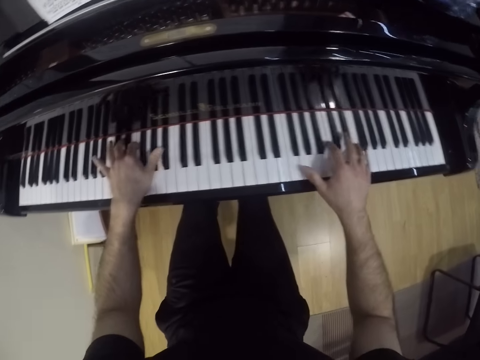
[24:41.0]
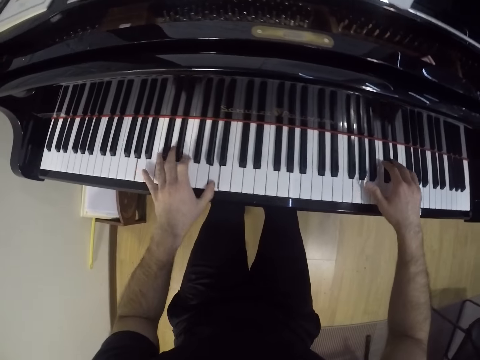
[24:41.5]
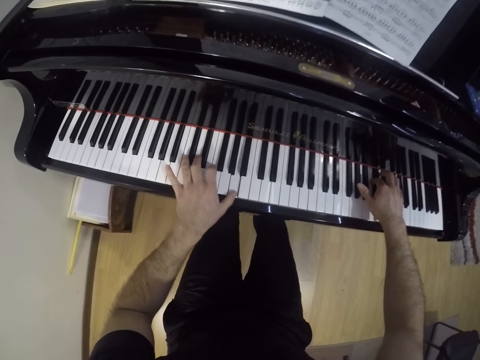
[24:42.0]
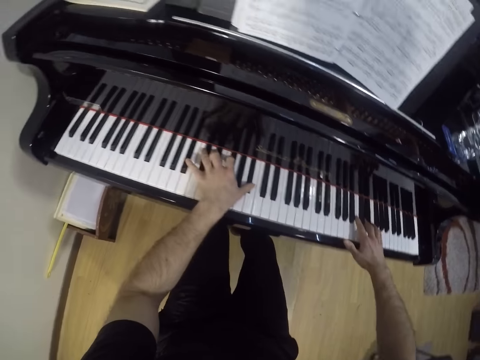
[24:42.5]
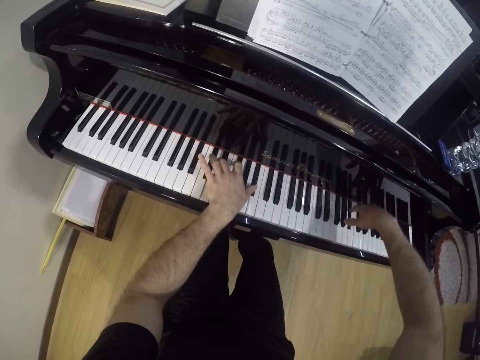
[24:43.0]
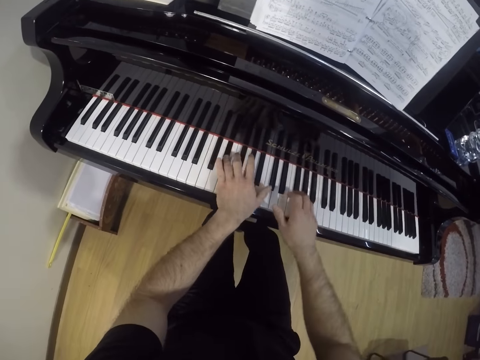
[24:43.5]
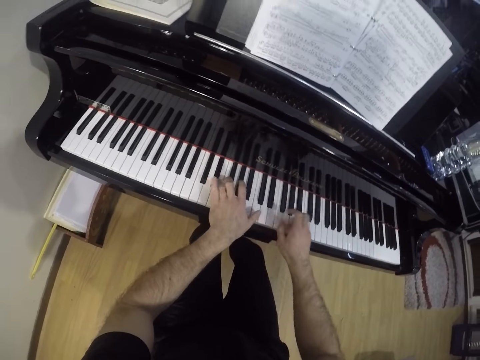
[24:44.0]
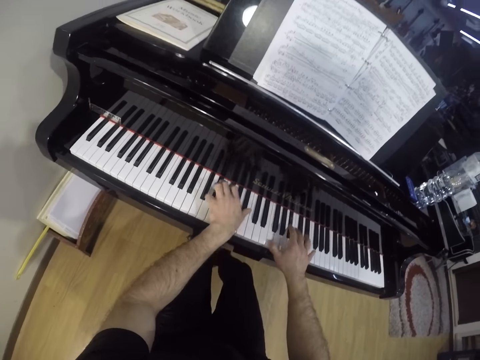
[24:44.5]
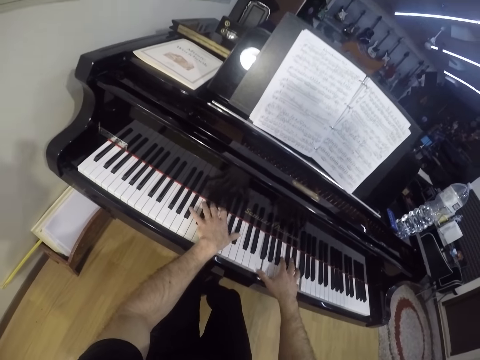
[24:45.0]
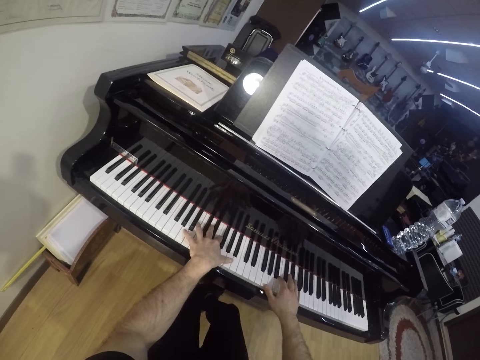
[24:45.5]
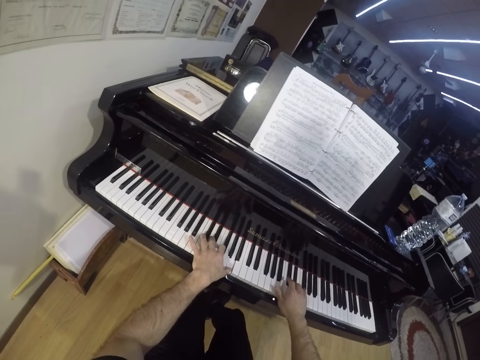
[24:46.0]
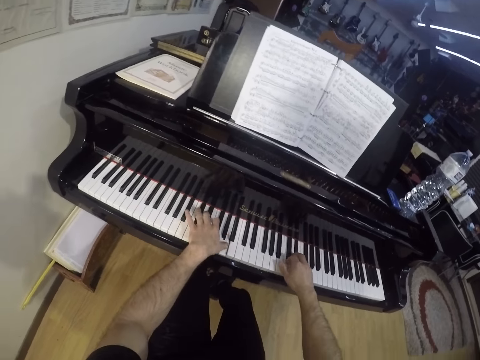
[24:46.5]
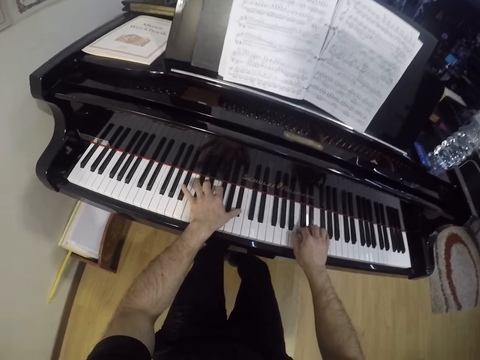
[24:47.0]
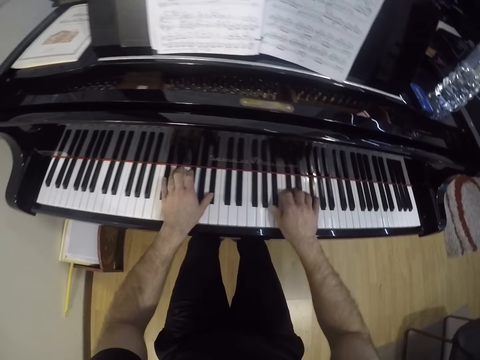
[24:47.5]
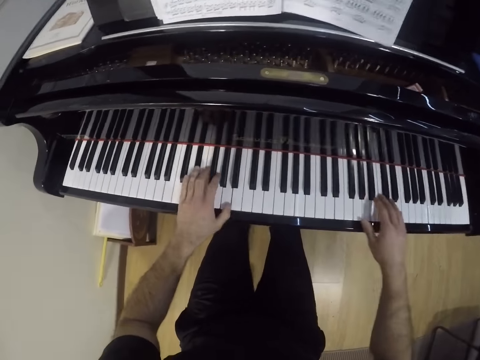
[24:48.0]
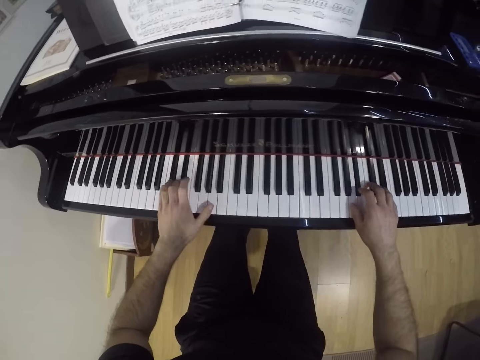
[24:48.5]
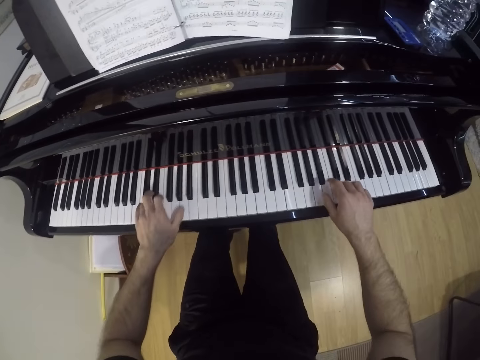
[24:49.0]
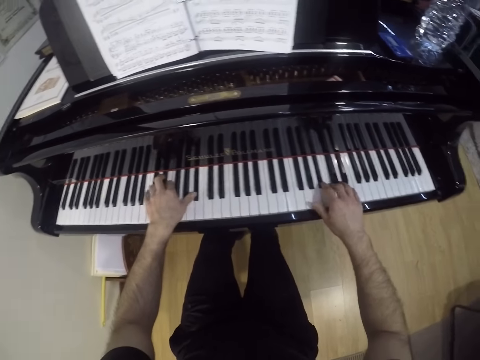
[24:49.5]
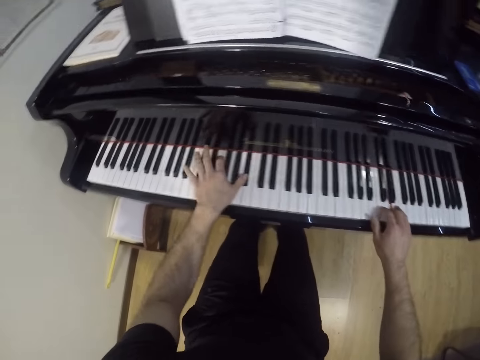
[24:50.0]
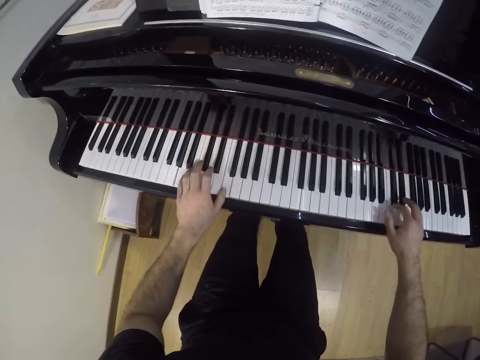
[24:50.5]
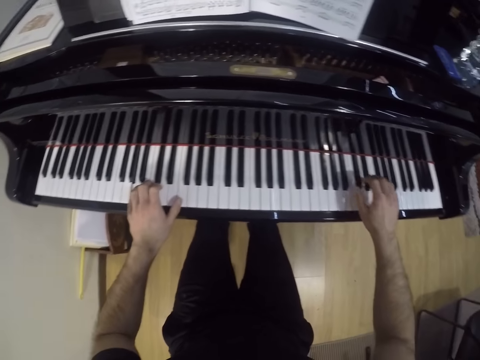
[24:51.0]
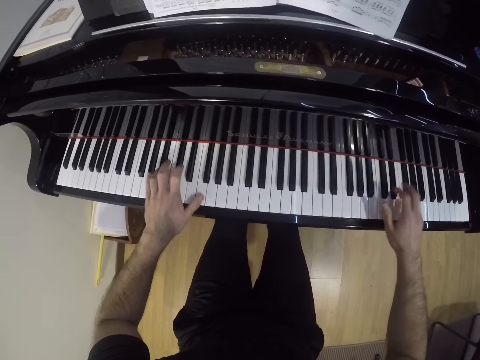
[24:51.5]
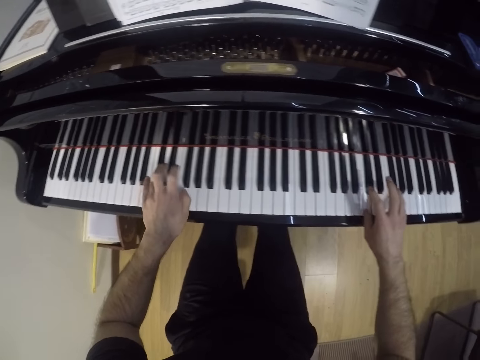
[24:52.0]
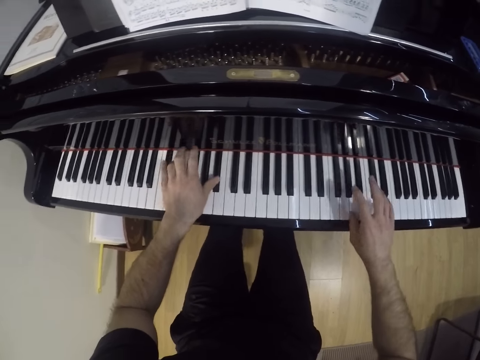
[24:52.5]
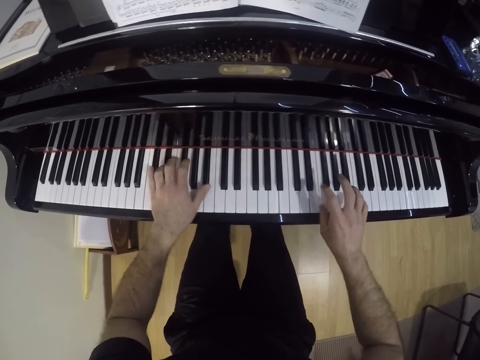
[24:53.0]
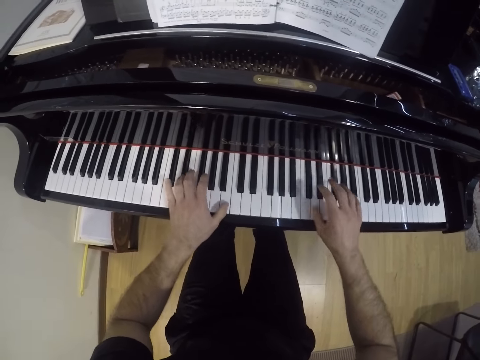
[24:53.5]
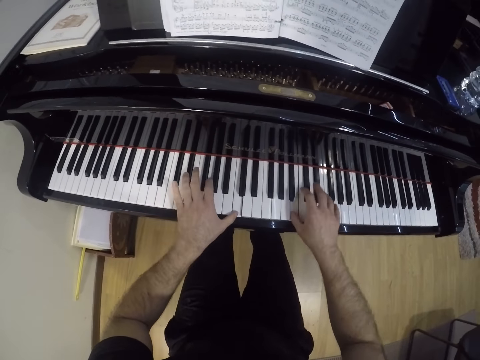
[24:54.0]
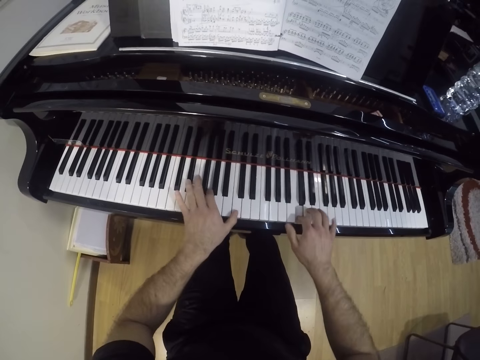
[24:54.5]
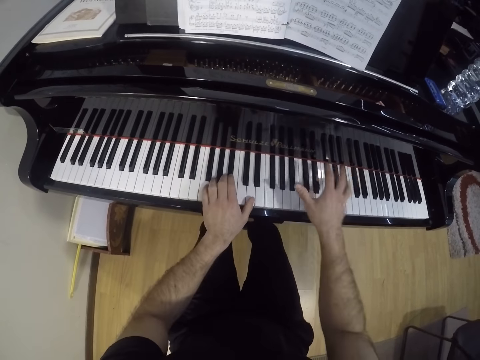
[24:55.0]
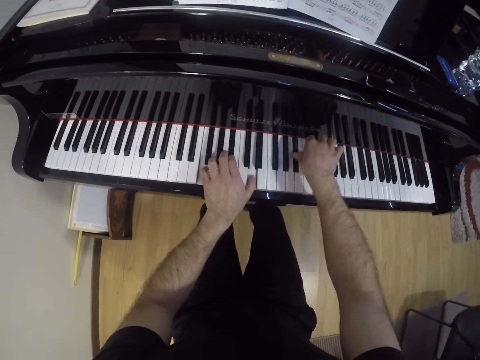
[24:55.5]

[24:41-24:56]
The camera wearer reads a piano book. They play the piano. They read the piano book. They play the piano.

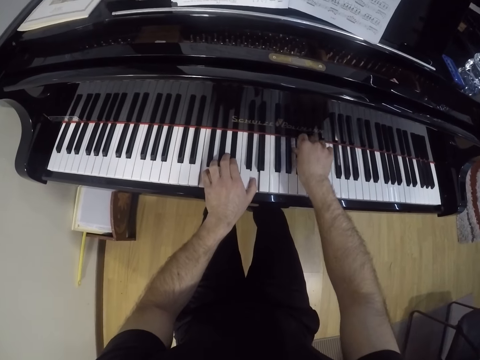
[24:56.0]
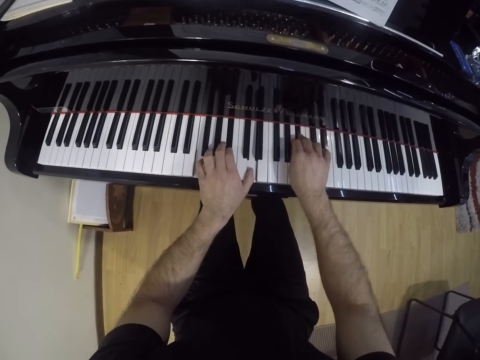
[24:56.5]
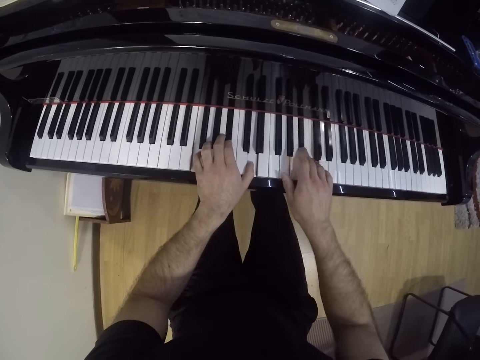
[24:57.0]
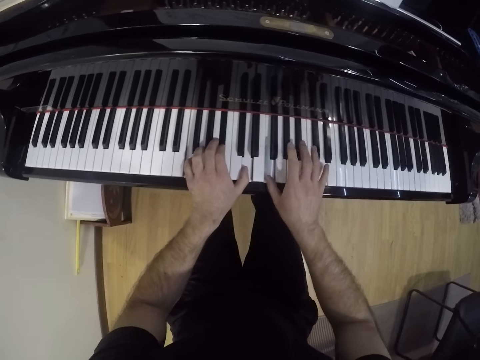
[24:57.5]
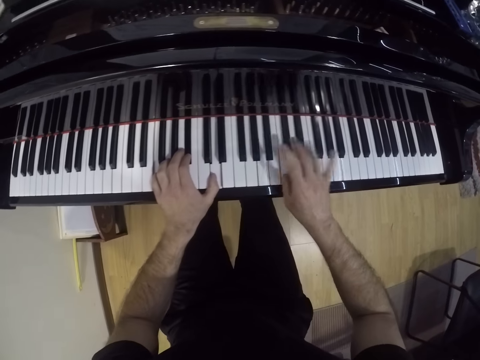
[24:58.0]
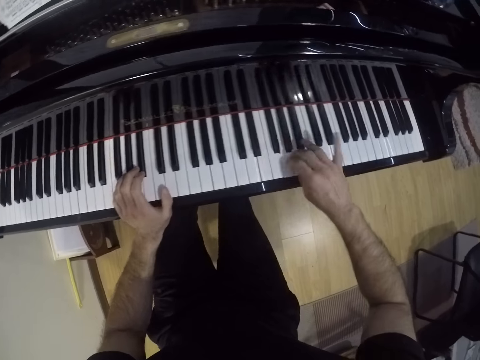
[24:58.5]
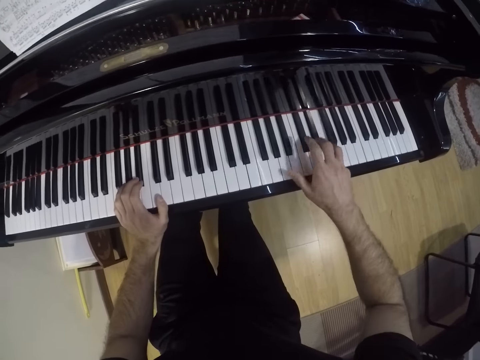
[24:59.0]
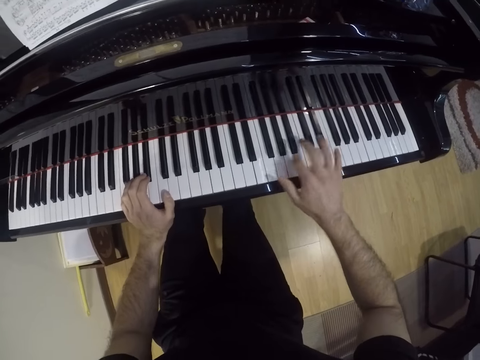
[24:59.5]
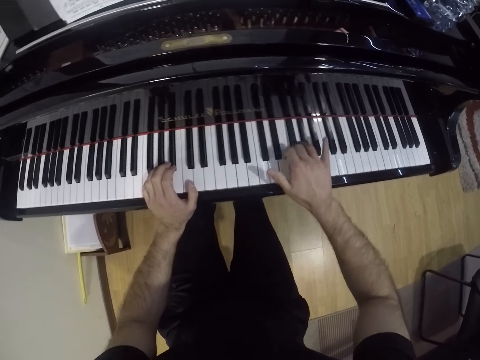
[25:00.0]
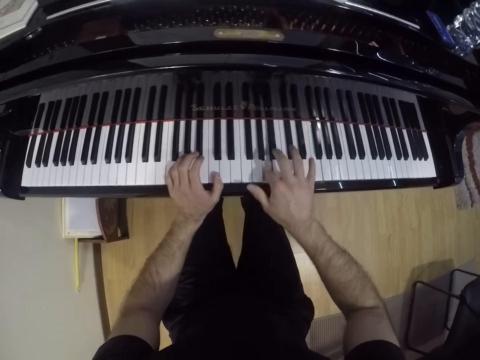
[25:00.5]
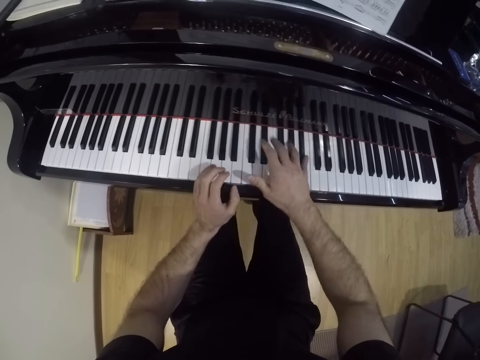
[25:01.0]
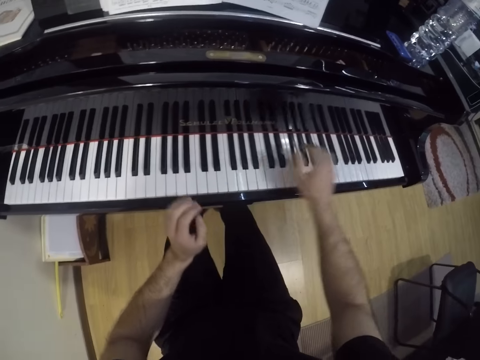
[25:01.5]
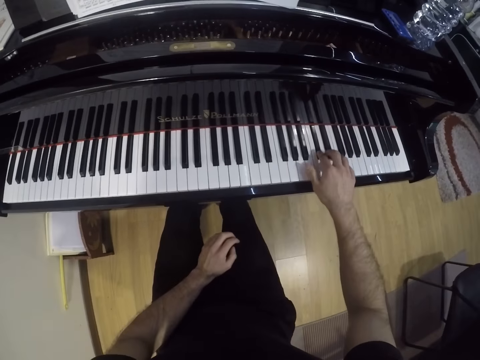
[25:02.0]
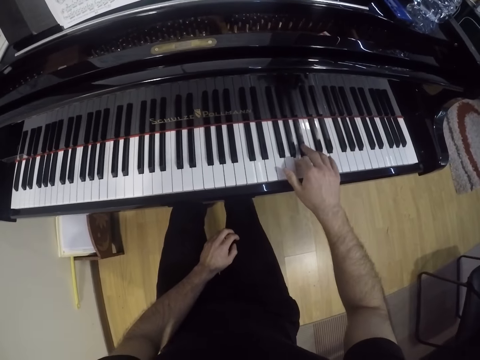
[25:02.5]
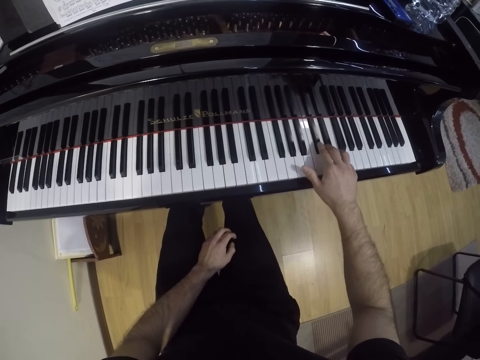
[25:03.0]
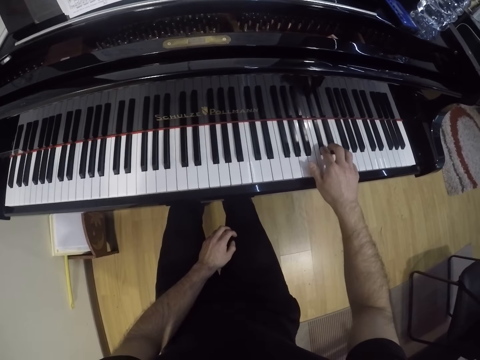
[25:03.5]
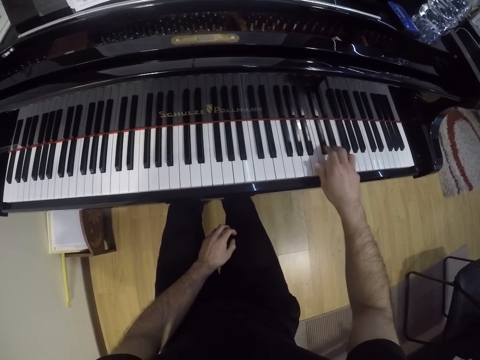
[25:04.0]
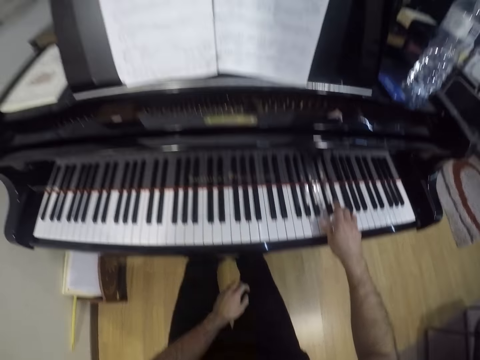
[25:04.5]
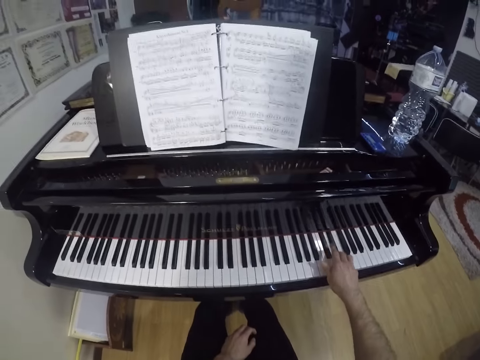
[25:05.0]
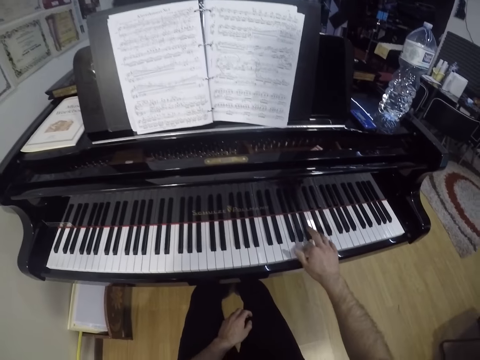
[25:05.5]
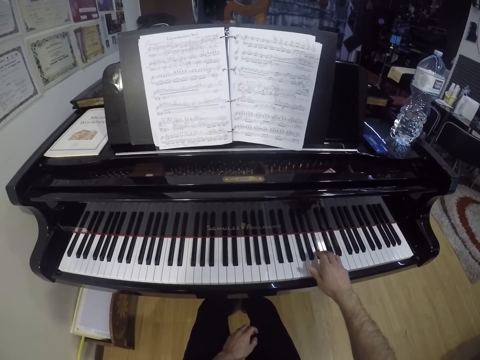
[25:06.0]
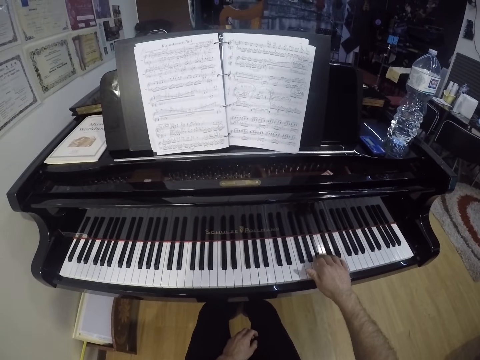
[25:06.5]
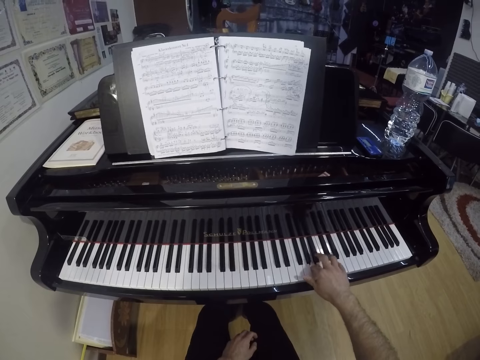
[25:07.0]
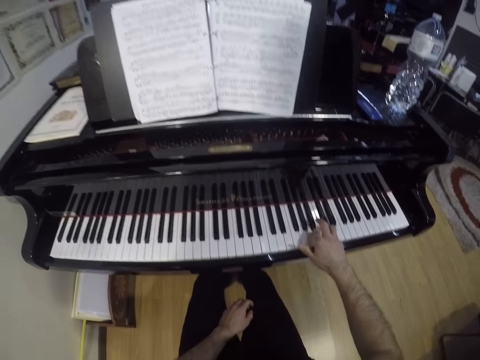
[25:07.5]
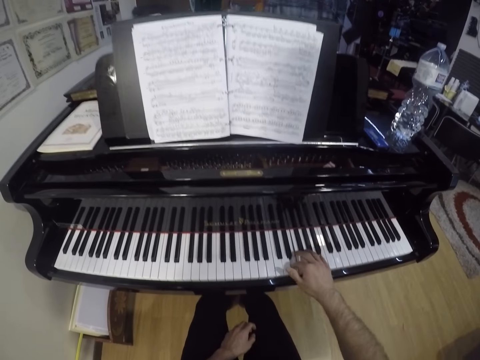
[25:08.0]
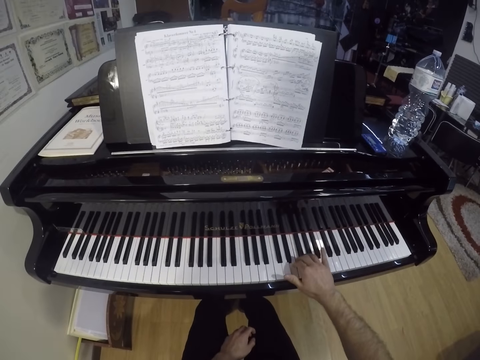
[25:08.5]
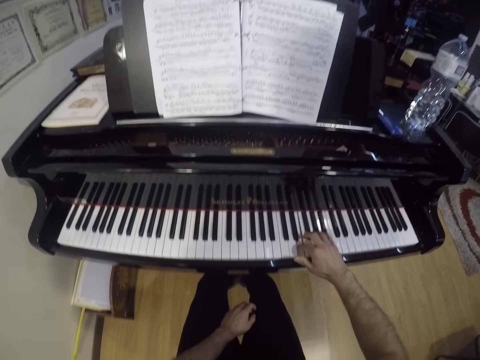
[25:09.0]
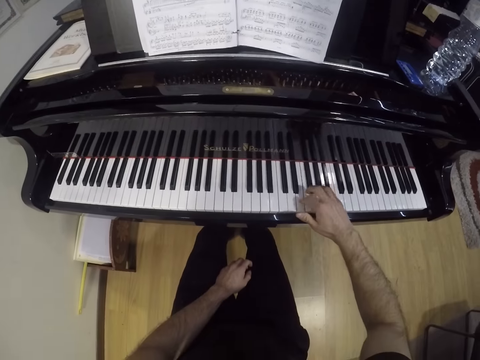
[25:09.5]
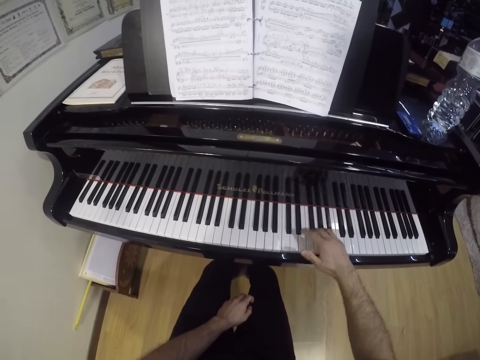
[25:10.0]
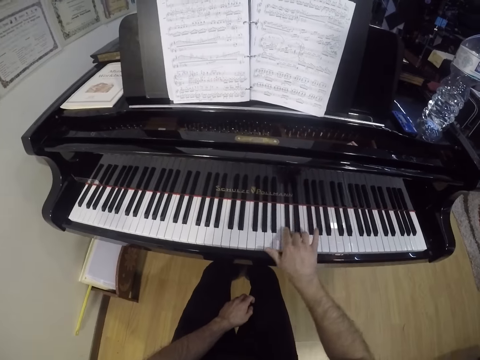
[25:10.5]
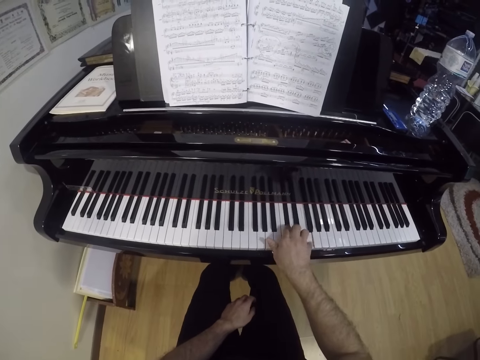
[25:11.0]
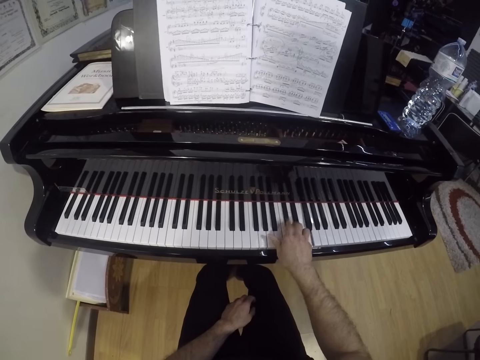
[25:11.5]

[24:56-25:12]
The camera wearer plays the piano with his right hand. He reads a piano book. He plays the piano.
